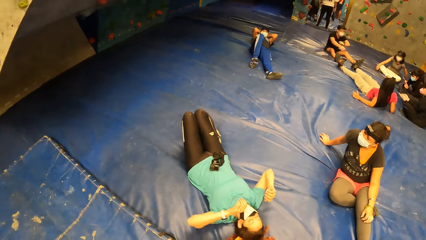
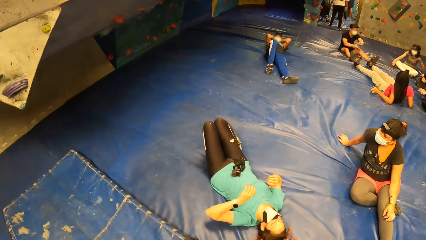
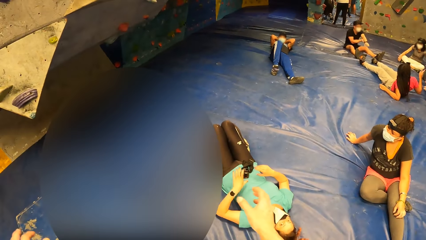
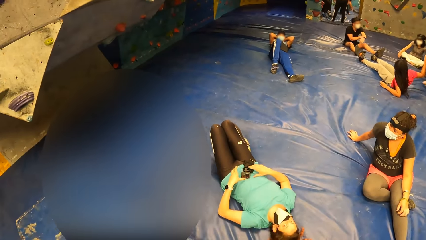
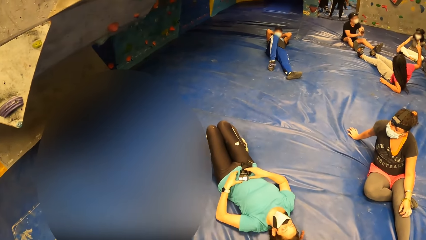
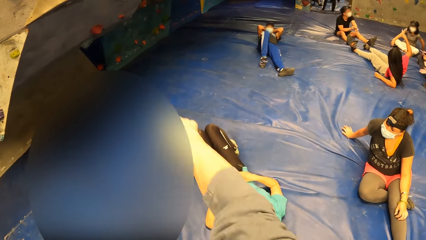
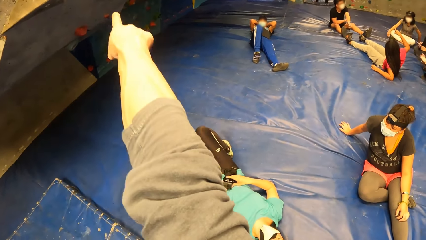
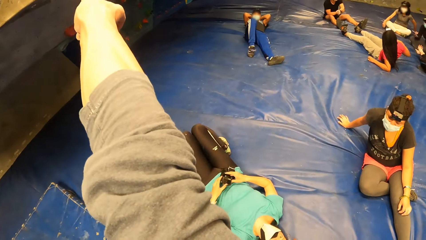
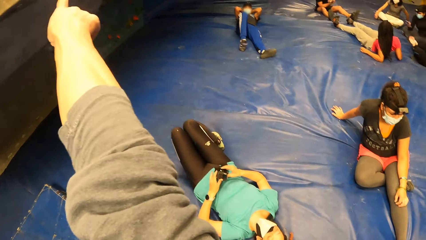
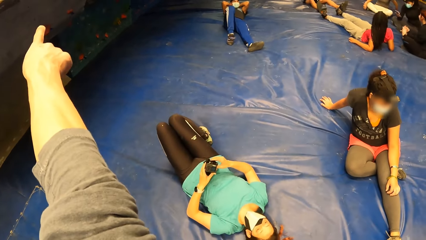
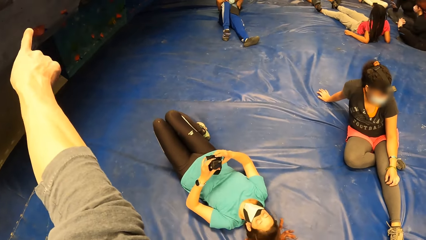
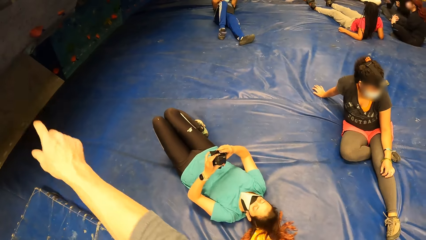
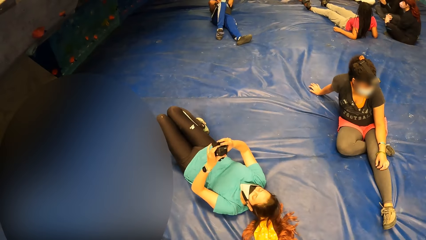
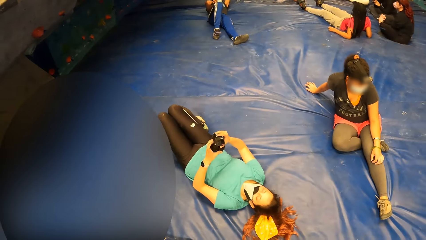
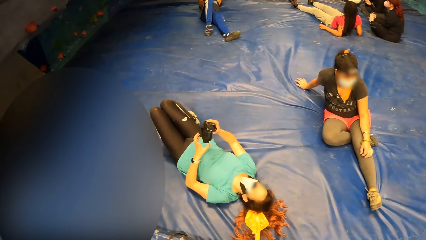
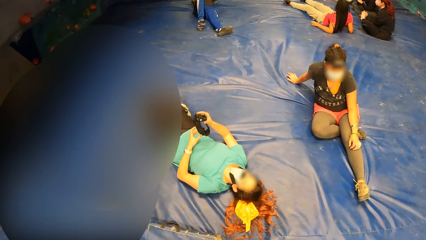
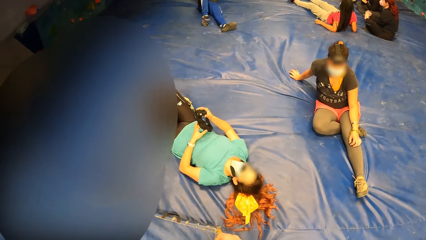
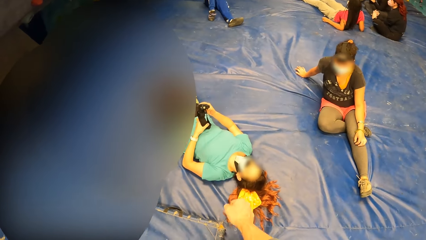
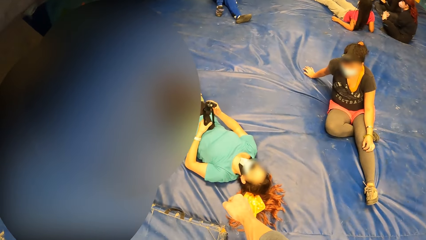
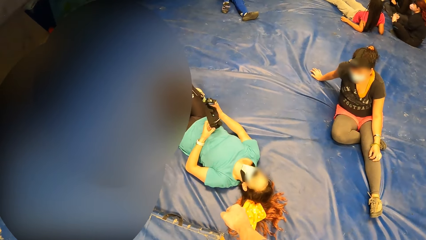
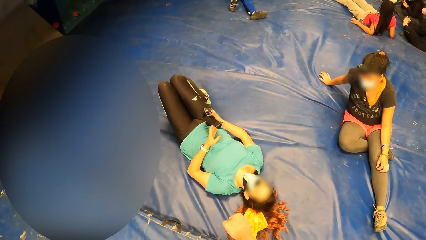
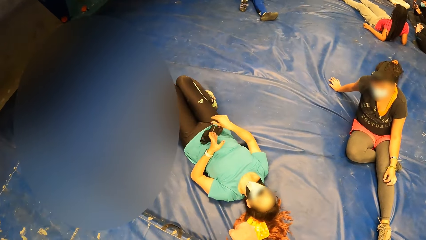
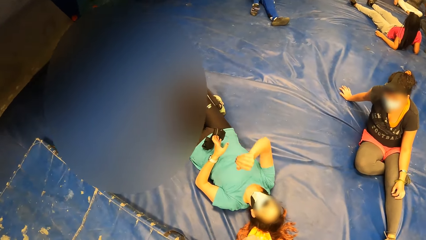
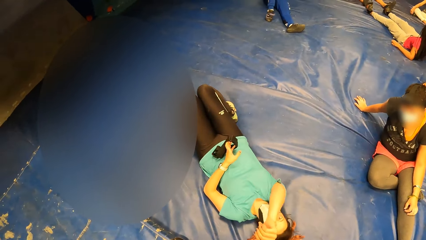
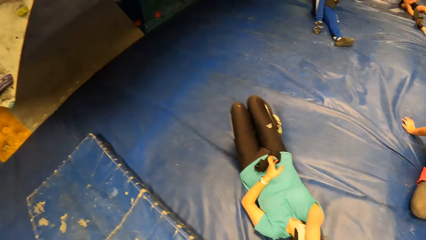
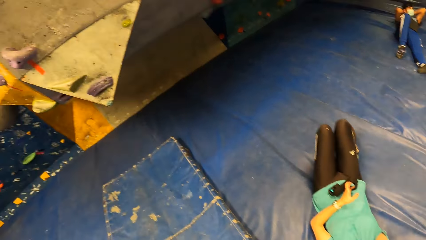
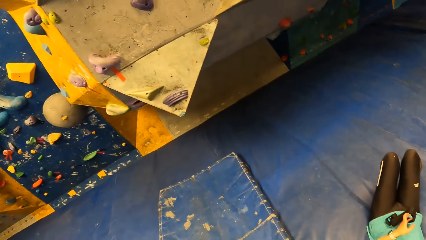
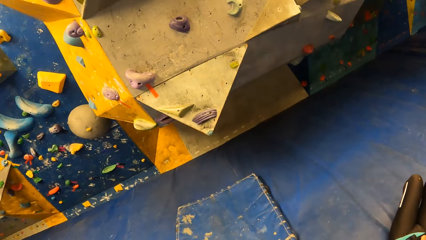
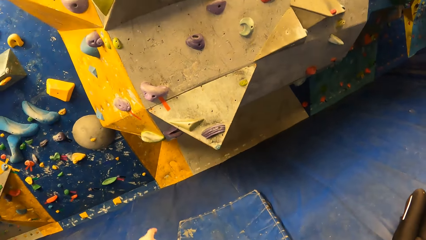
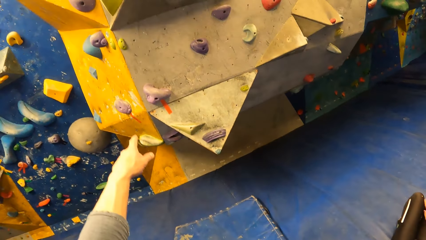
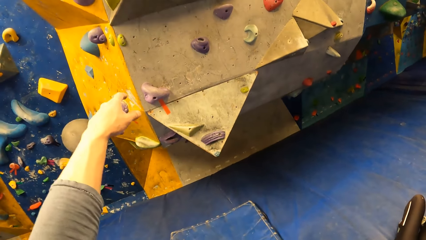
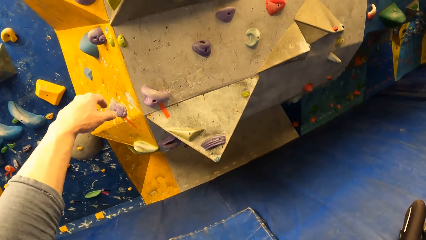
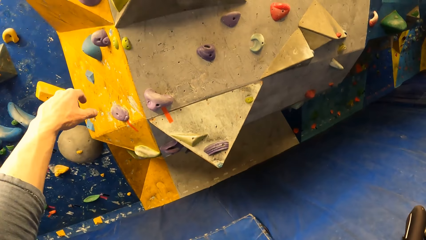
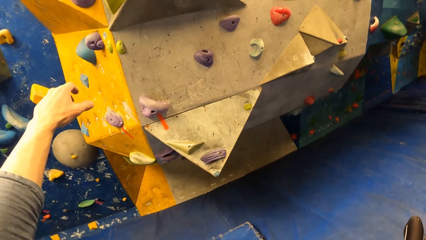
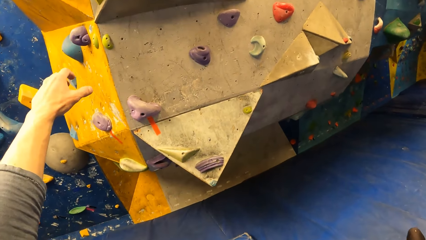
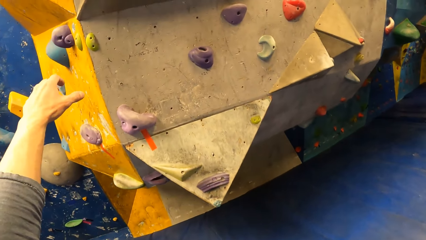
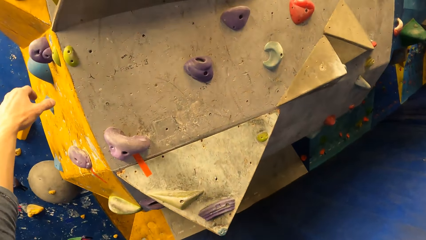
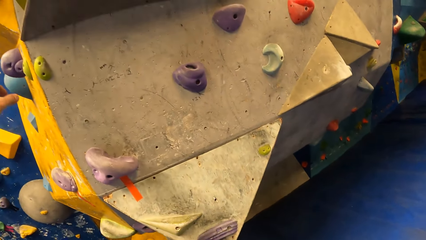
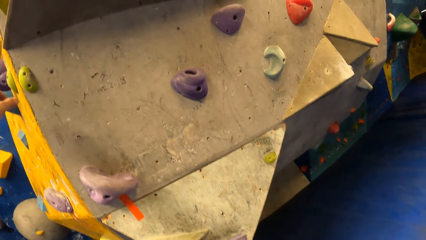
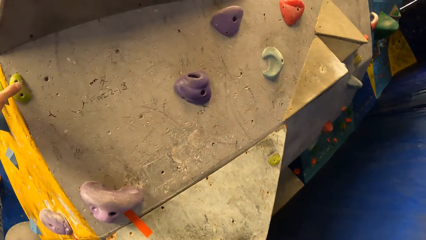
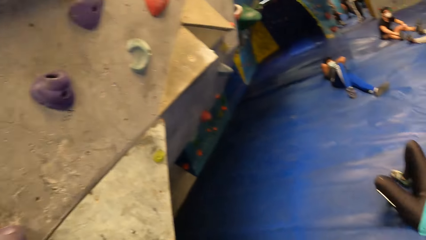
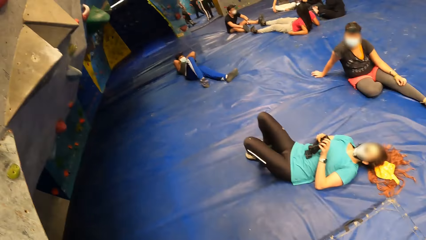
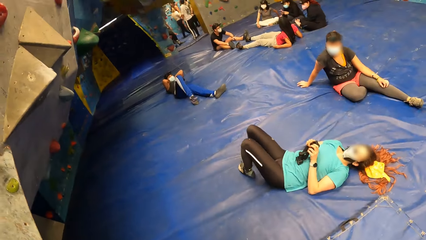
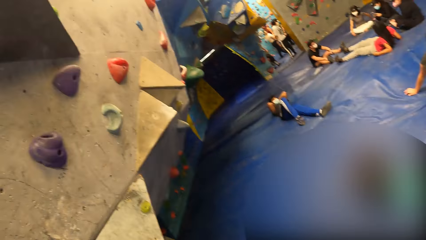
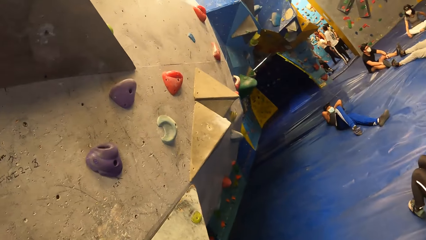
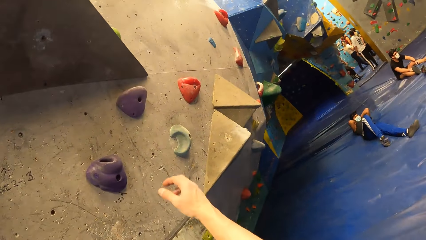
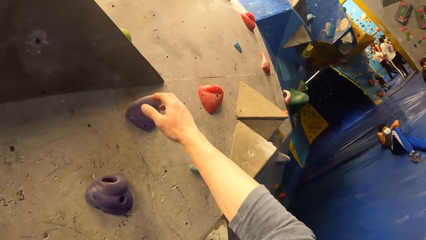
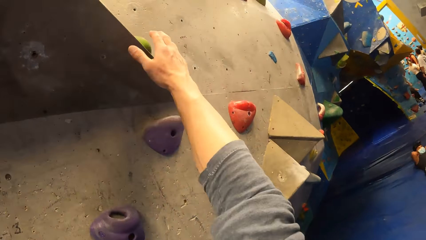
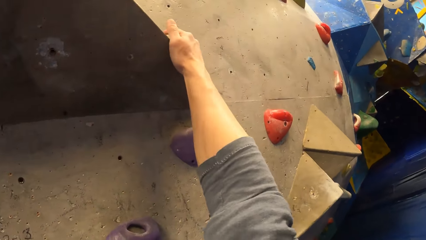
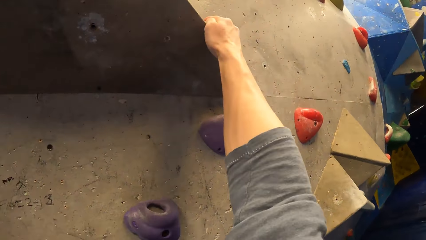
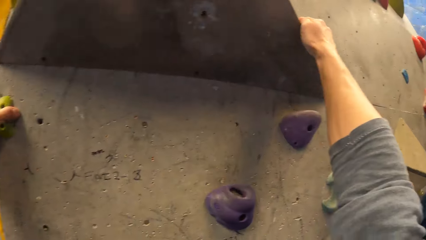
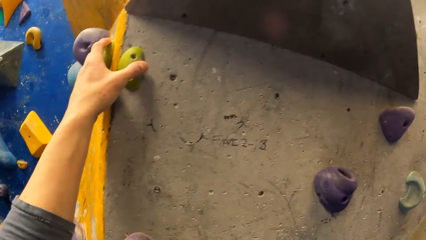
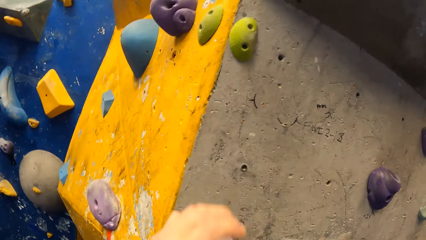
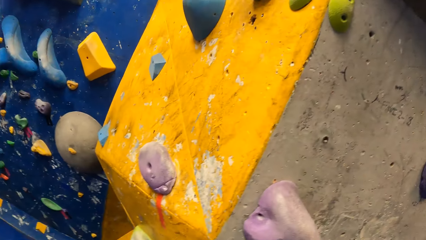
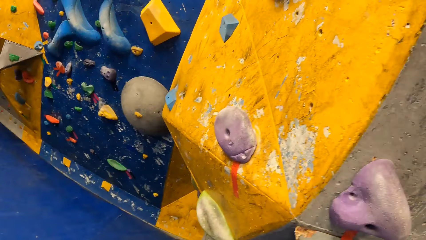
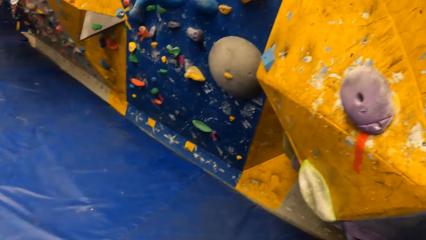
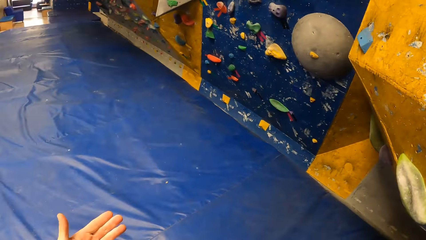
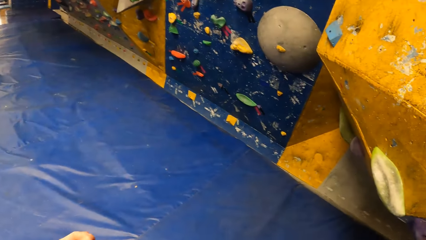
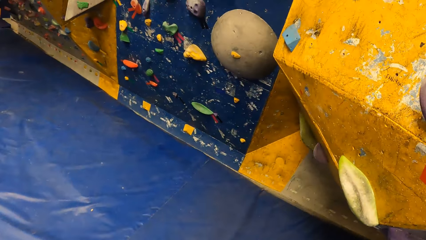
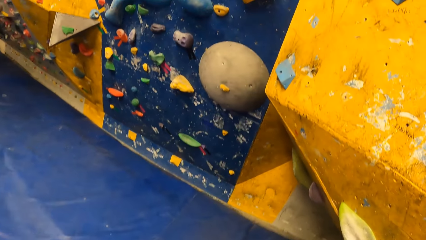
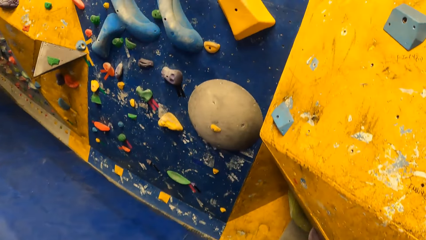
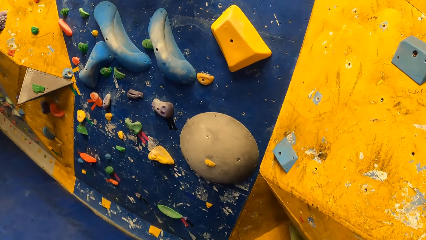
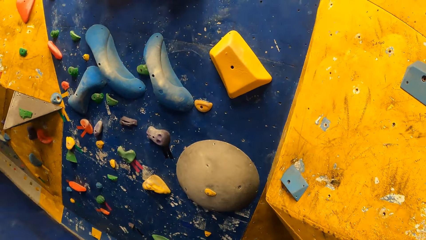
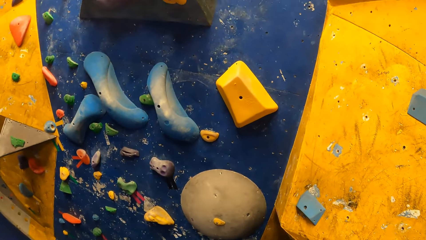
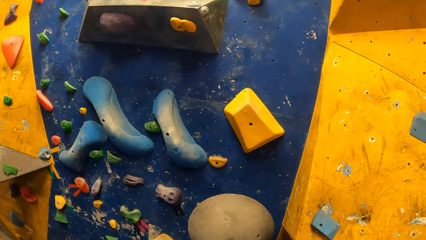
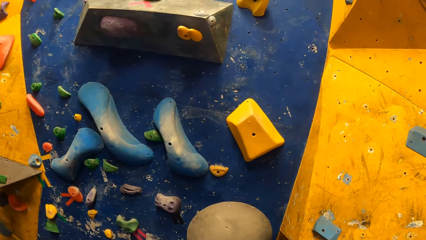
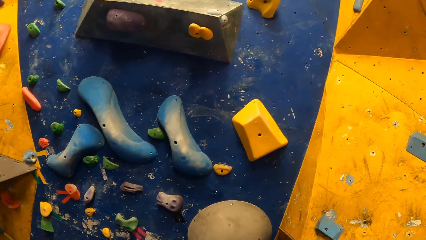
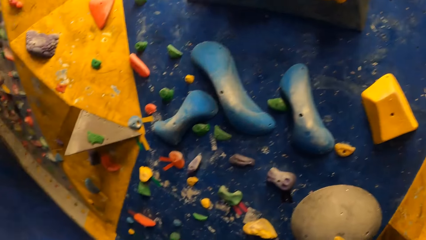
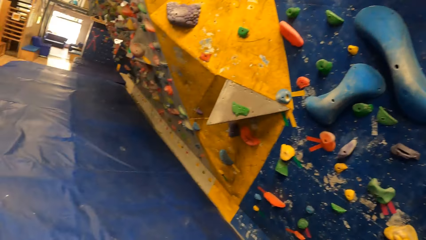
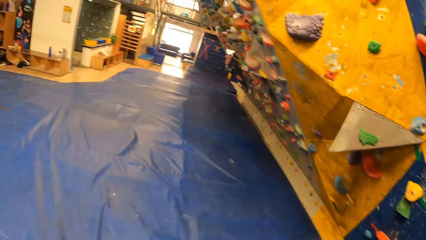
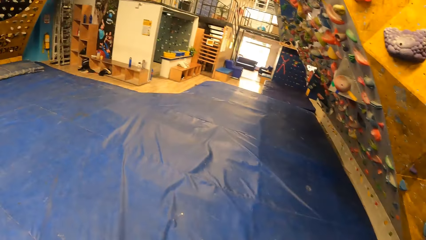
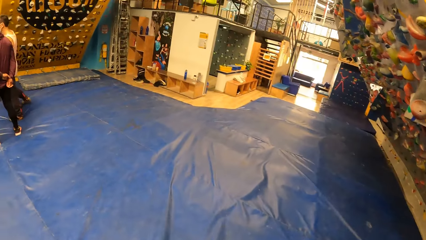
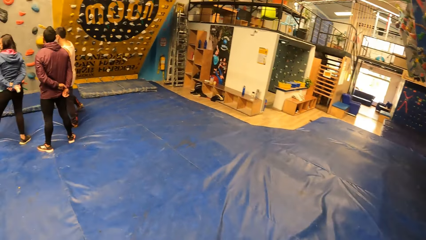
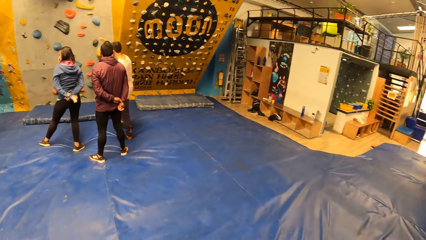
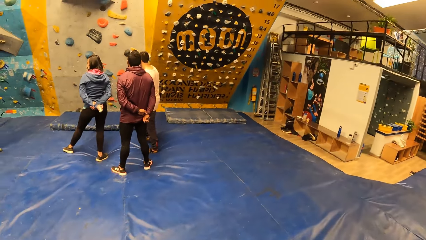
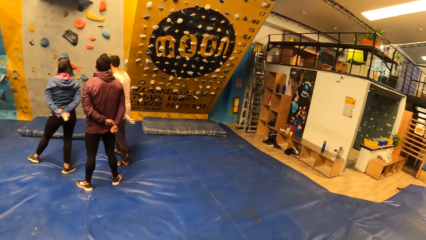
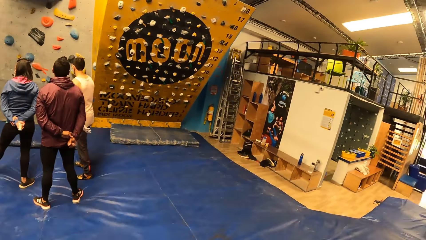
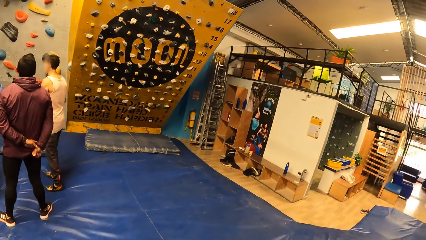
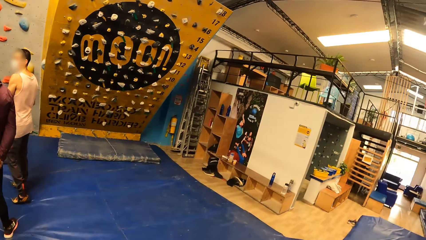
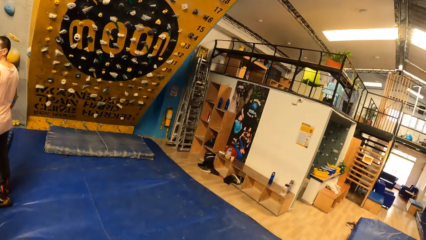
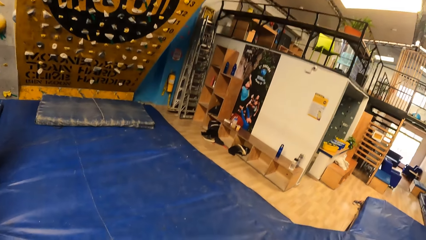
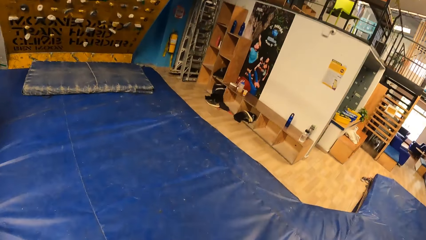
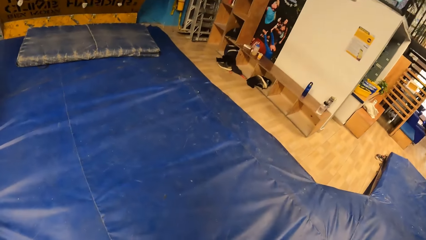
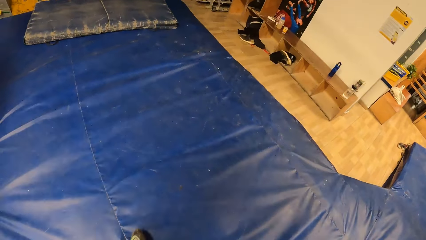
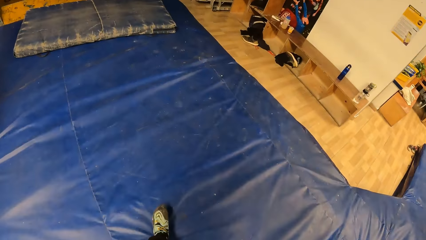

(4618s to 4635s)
The woman picks the camera from her stomach with her hands. The woman passes the camera in her right hand to her left hand. The camera wearer touches the wall with his left hand. He touches the wall with his right hand. He holds the rock climbing game. He rubs the fingers of his left hand with his hands. He walks around.
